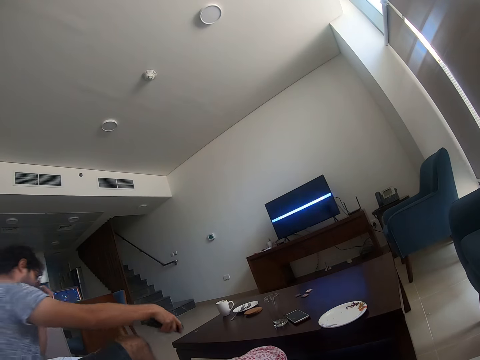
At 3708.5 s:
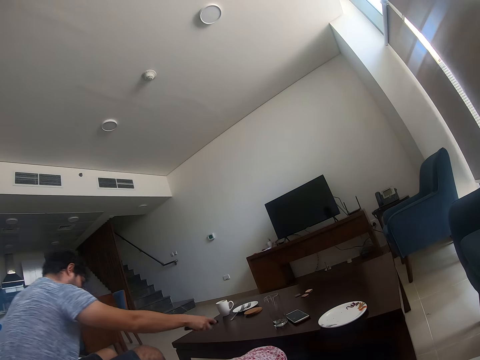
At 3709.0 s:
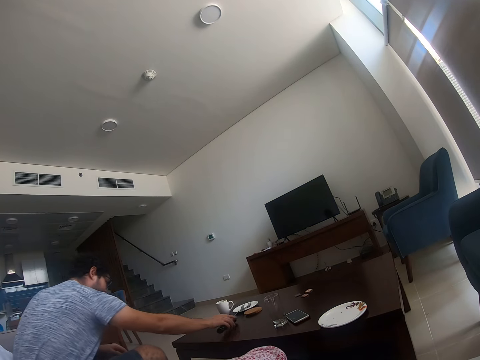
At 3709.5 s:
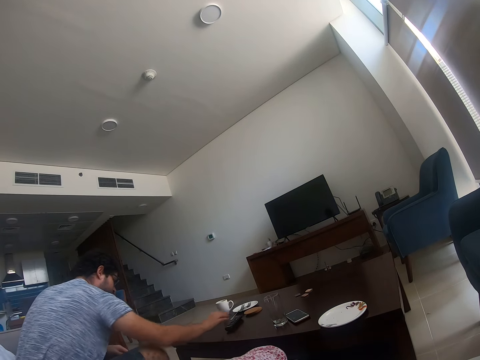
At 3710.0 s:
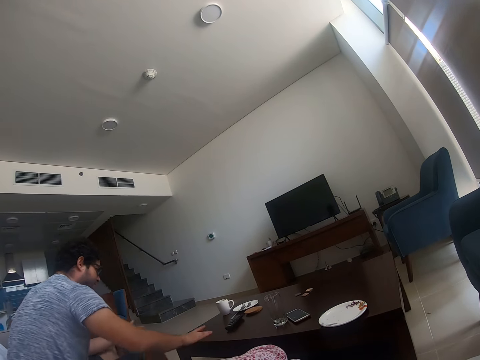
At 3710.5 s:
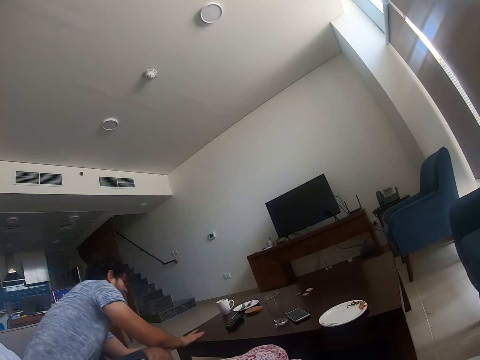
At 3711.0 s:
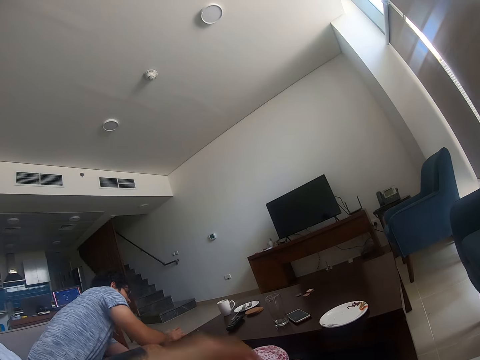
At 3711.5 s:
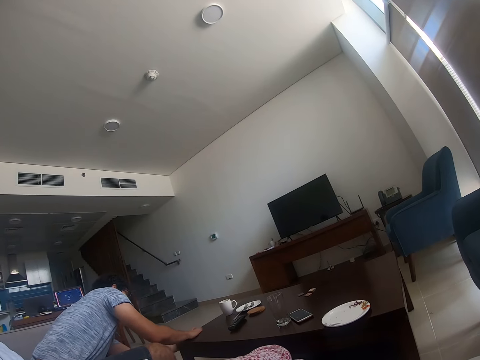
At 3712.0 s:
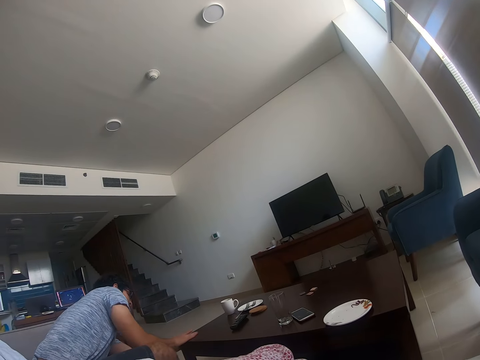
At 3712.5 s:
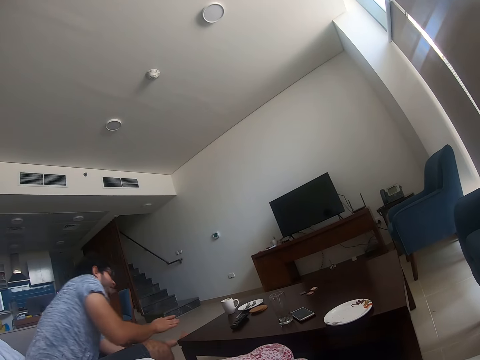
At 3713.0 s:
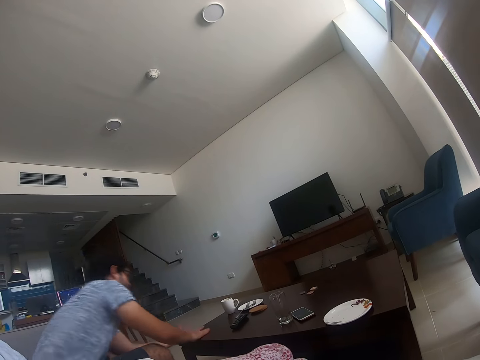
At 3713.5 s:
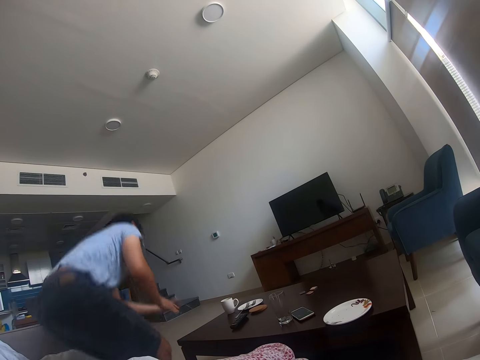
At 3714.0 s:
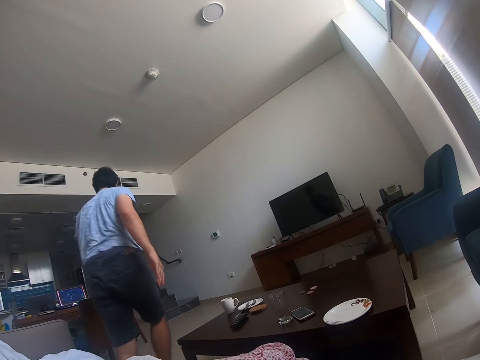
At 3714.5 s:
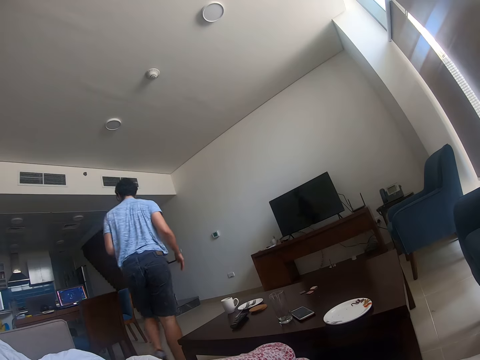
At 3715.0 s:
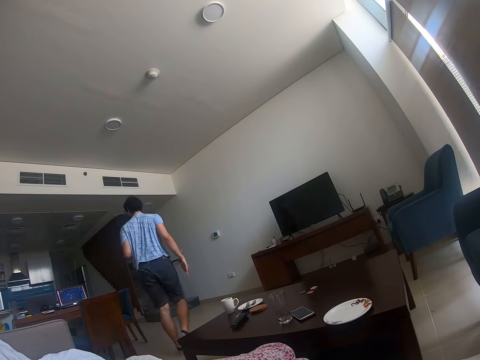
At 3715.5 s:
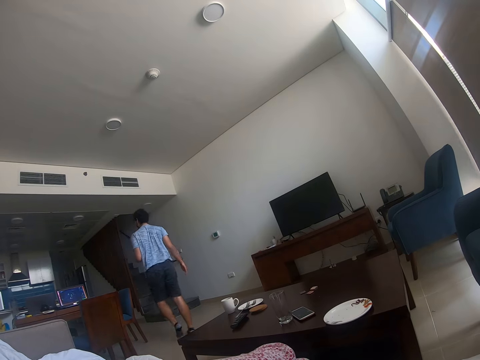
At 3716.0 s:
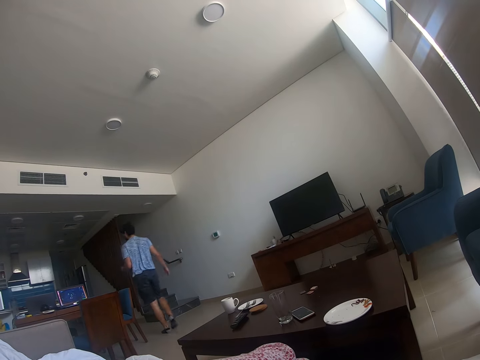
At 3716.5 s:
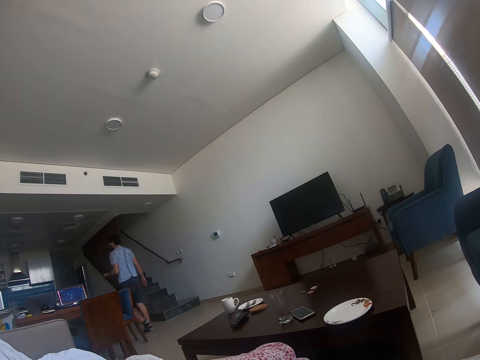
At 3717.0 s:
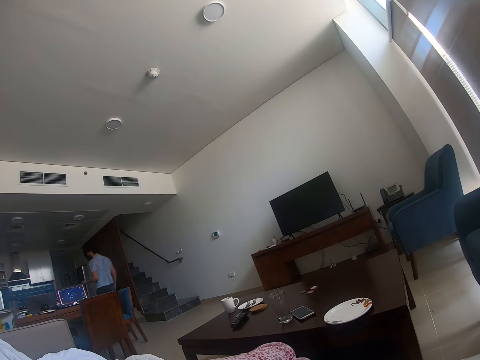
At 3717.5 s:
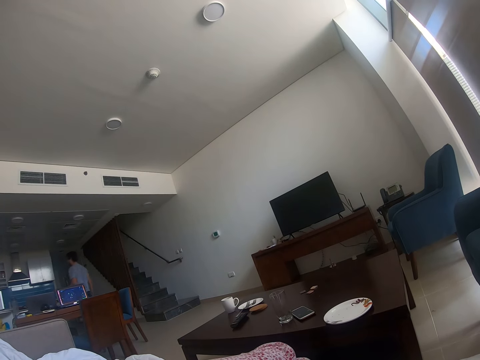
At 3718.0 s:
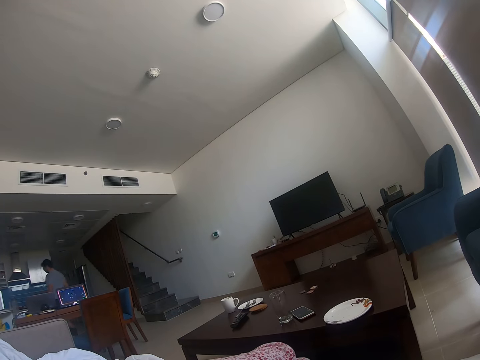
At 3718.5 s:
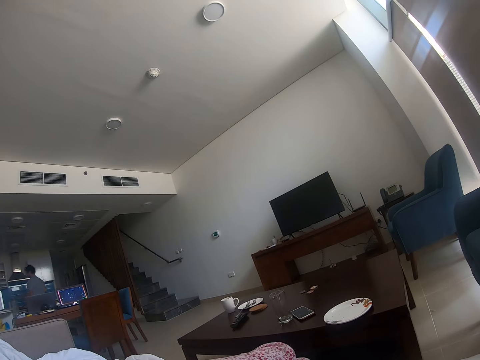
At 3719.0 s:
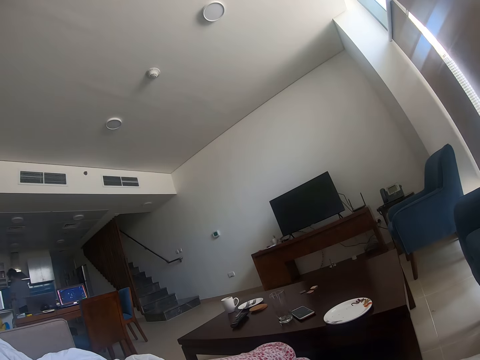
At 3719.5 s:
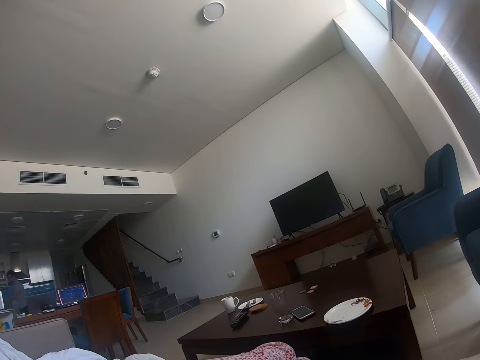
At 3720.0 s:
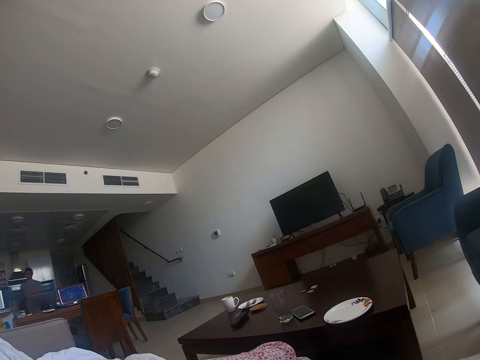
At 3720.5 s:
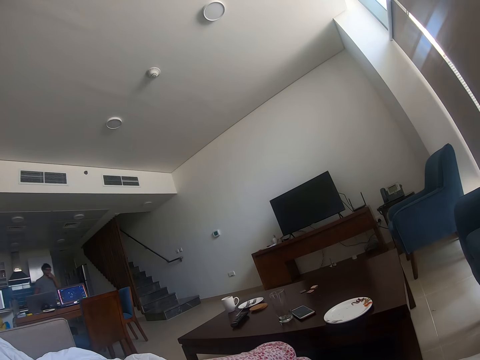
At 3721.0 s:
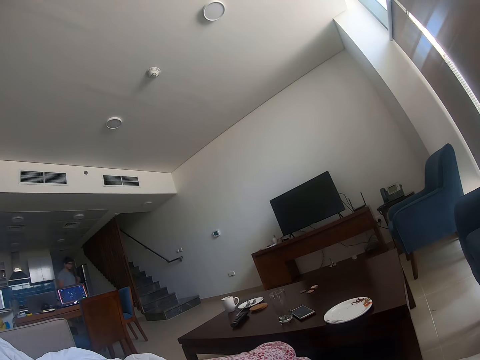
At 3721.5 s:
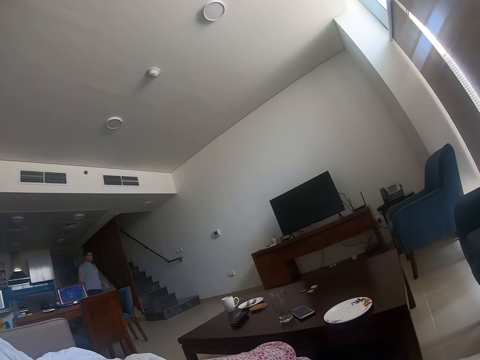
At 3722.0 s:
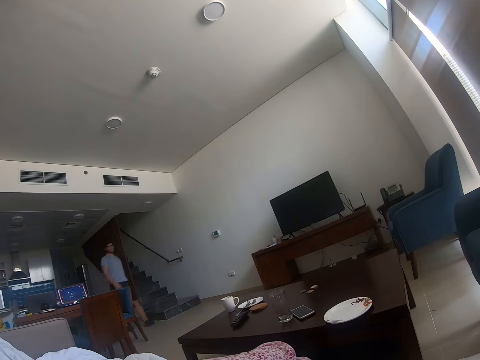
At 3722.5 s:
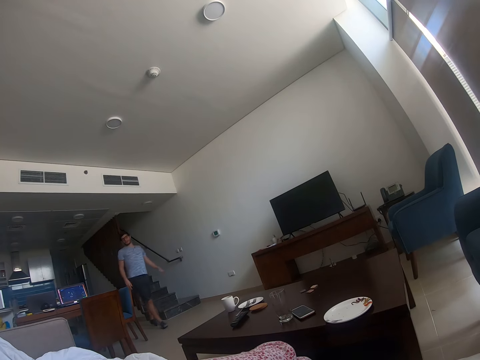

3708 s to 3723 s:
A person puts the remote control on the table and cleans the table with his hands. The person switches the television. The camera wearer talks to the person. The person stands up and walks to the other side of the living room. The person drops the dirt in the trash can and walks back.

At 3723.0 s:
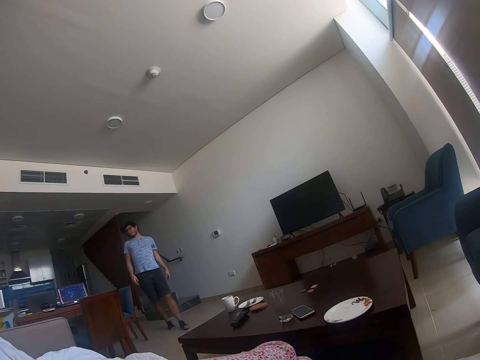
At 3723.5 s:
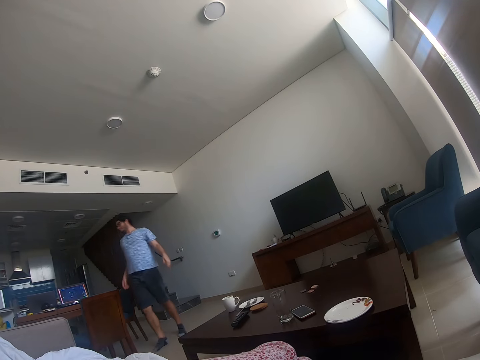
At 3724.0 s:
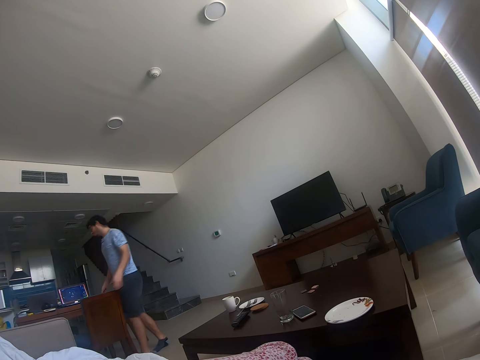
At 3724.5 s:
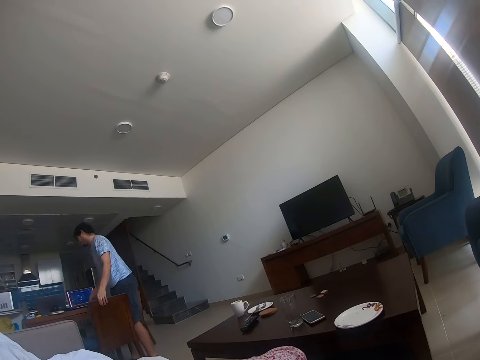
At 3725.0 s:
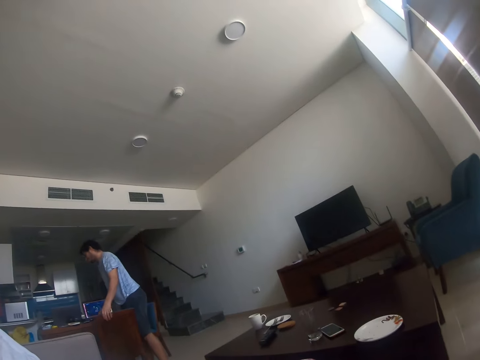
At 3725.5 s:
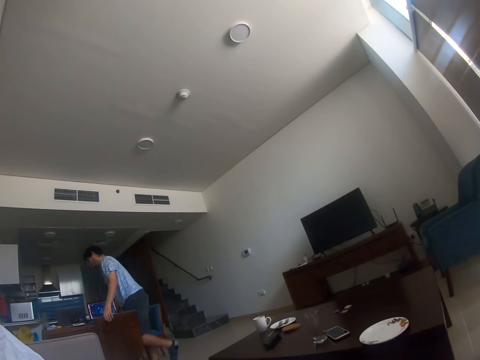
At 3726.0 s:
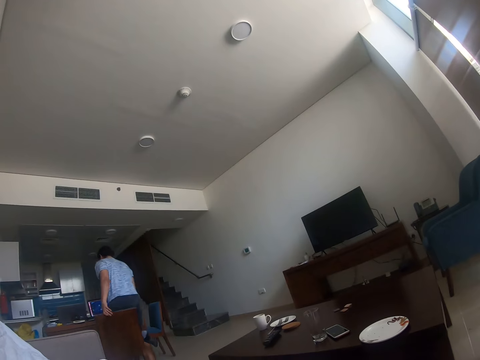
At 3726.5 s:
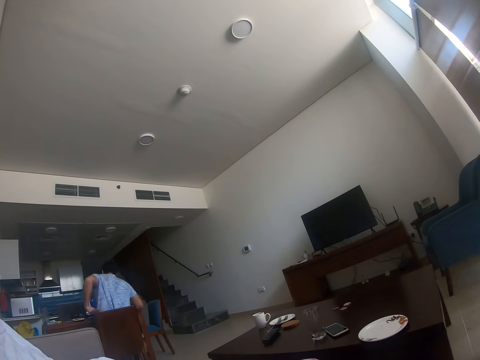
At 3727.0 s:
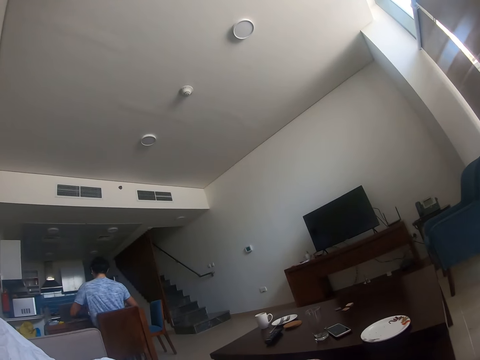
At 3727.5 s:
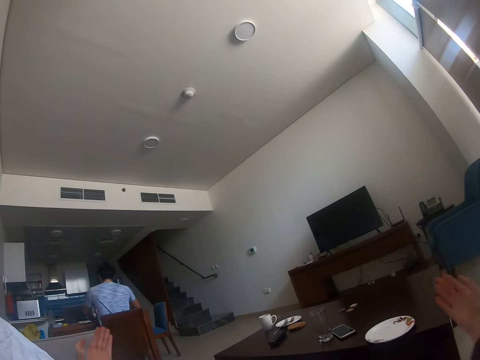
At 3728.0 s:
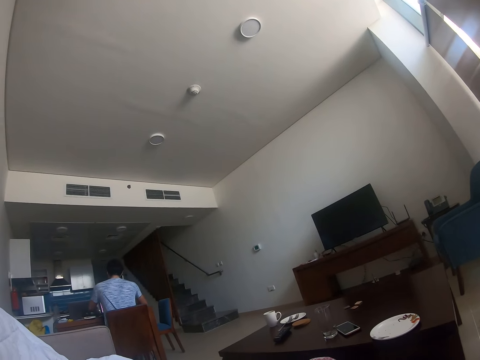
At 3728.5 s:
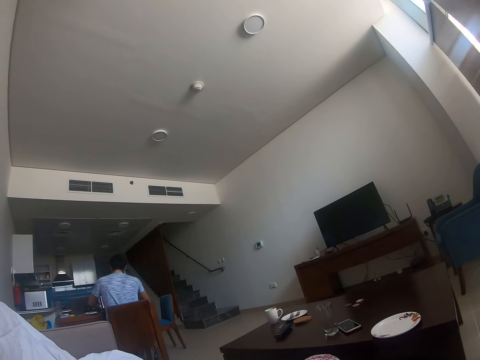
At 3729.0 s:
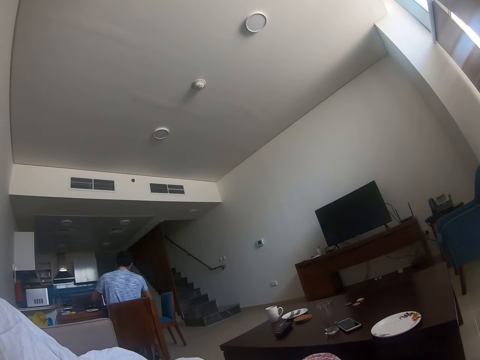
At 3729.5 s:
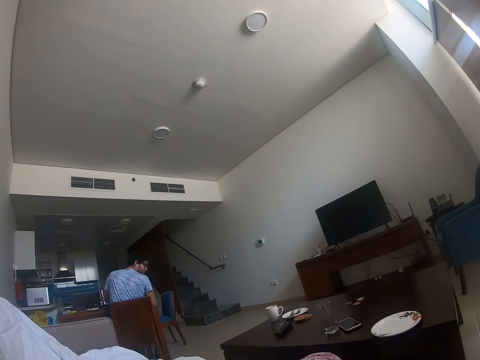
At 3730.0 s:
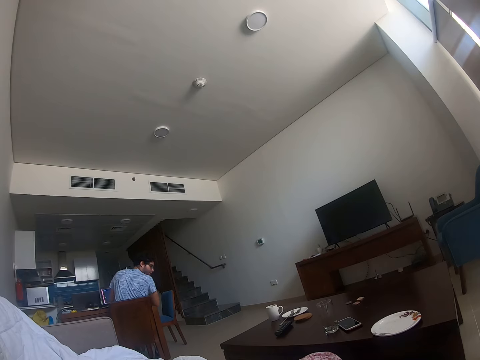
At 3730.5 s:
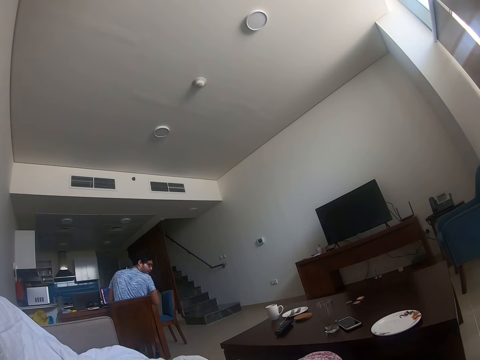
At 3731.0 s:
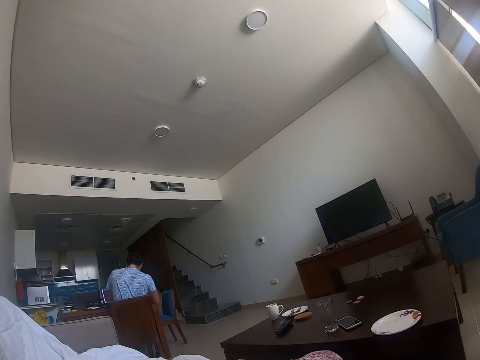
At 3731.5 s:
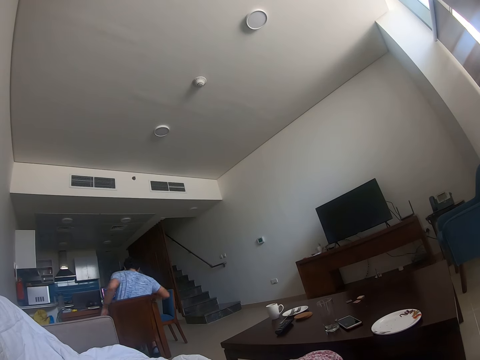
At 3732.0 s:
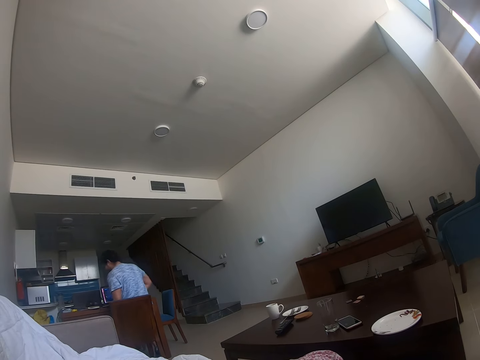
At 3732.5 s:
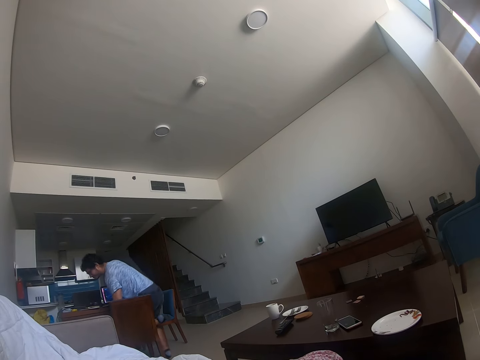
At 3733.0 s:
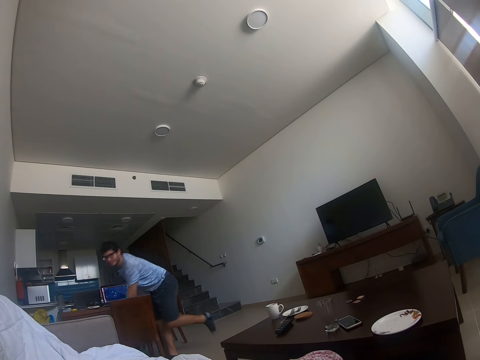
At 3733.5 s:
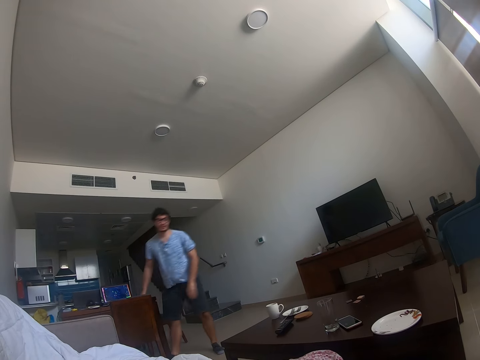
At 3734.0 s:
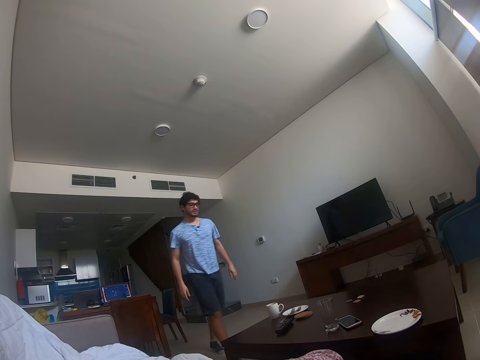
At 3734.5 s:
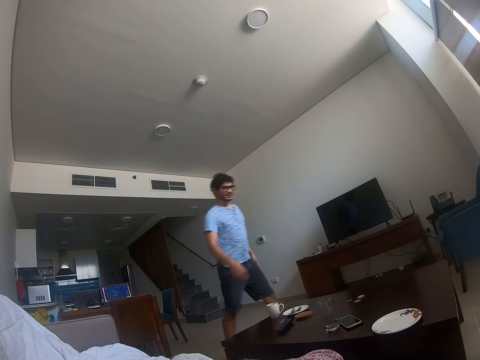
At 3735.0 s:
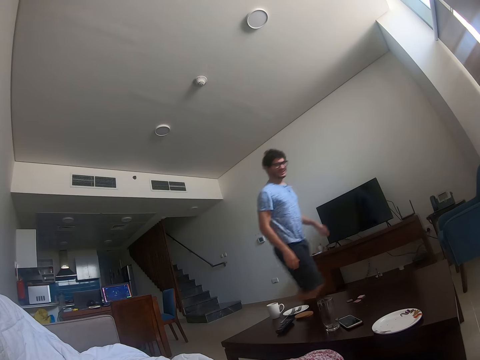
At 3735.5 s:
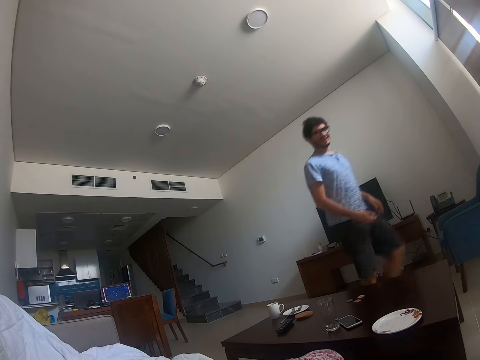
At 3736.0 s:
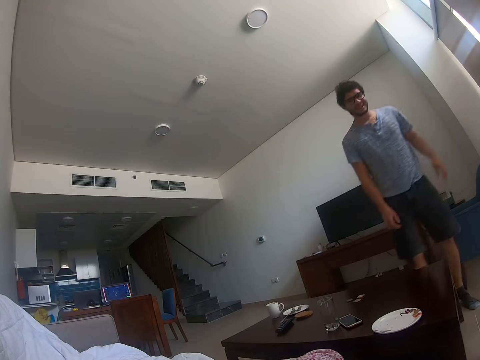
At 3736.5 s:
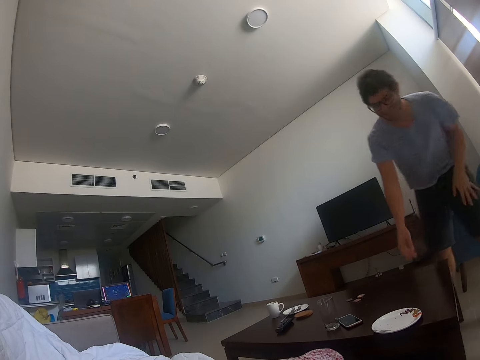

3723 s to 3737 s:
A person pulls the chair. The camera wearer clears her throat. The person sits on the chair. The camera wearer talks to the person. The person talks to the camera wearer, stands up, talks to the camera wearer, and walks to the table.
